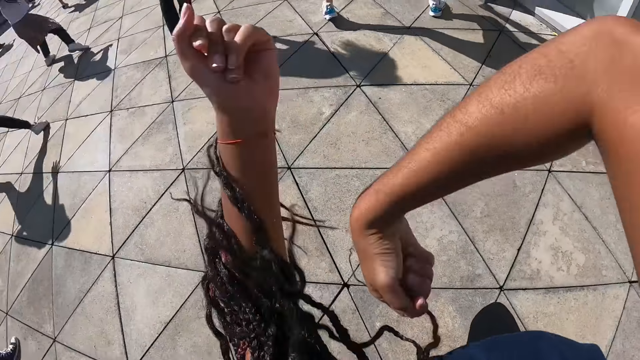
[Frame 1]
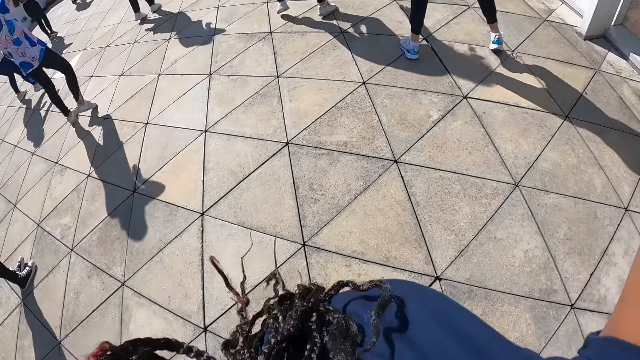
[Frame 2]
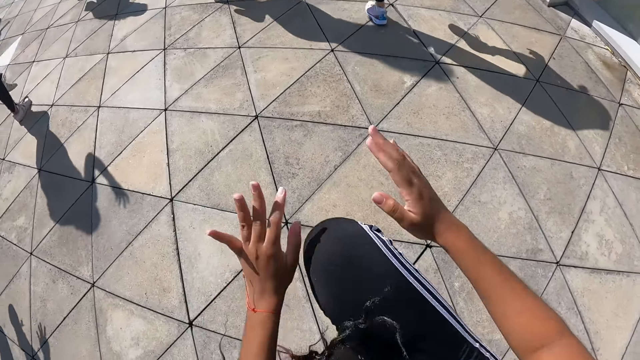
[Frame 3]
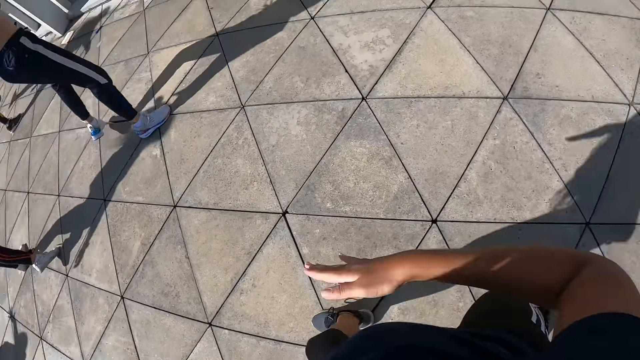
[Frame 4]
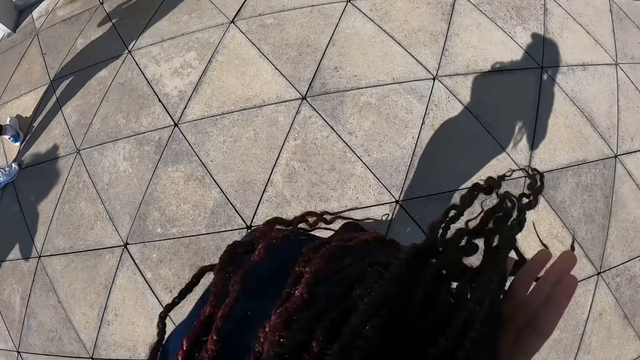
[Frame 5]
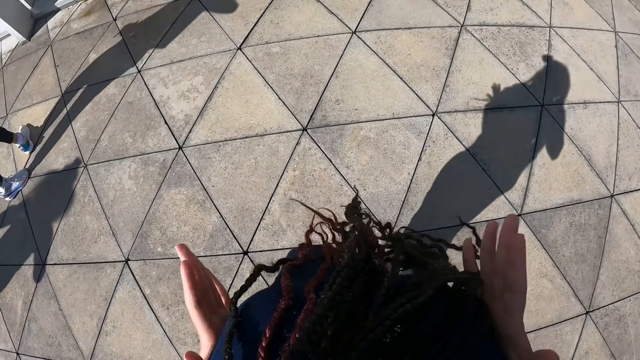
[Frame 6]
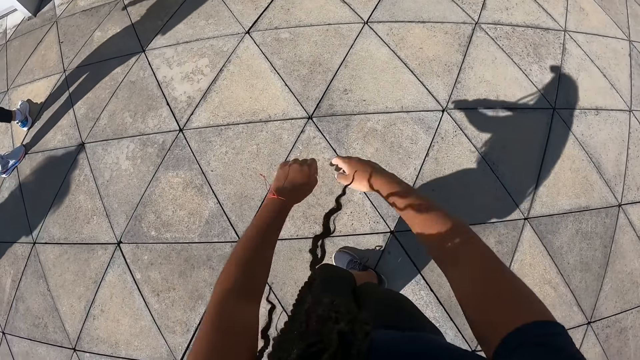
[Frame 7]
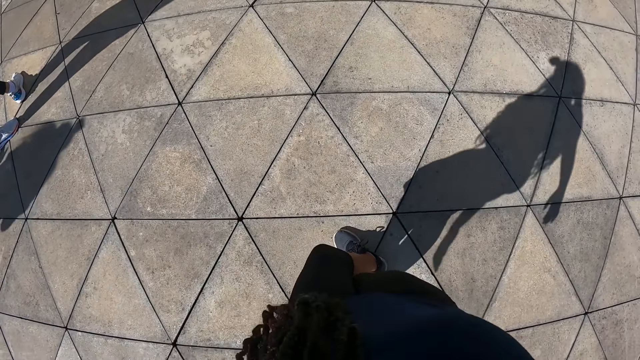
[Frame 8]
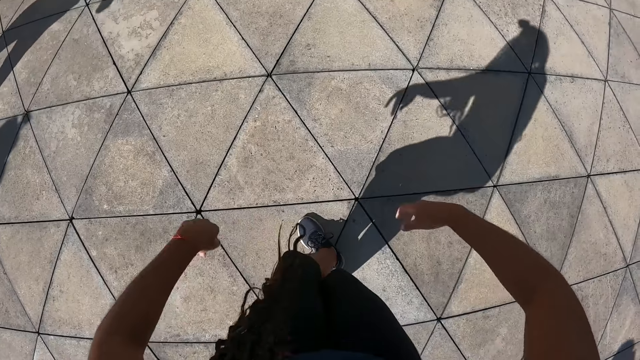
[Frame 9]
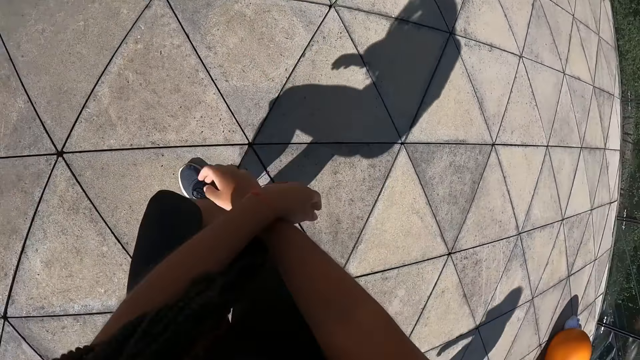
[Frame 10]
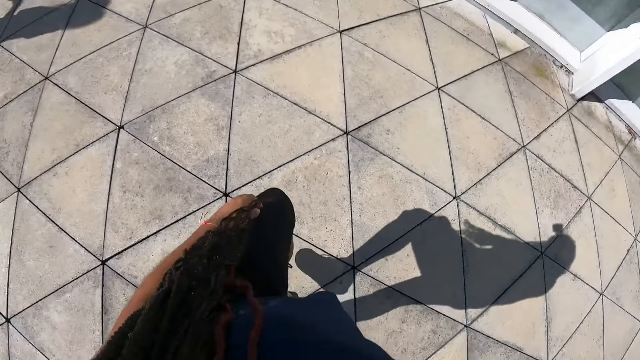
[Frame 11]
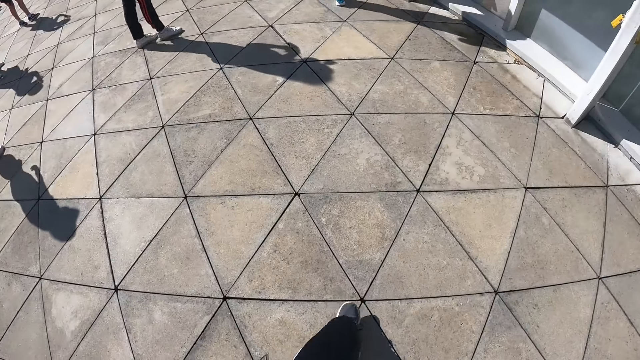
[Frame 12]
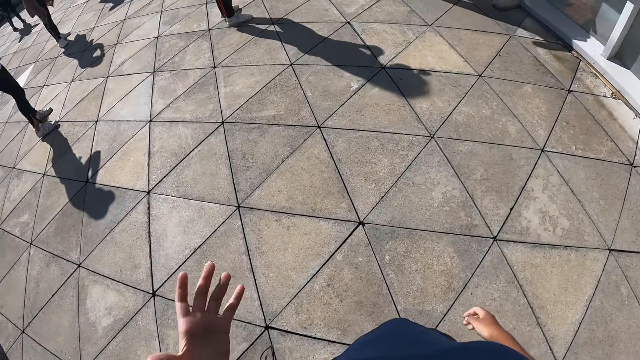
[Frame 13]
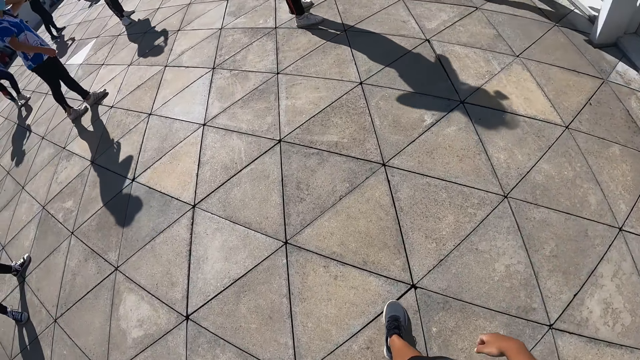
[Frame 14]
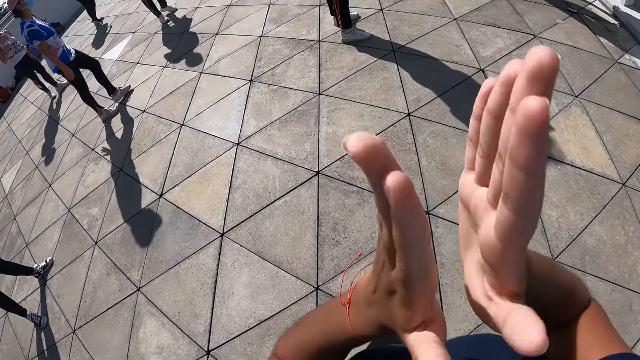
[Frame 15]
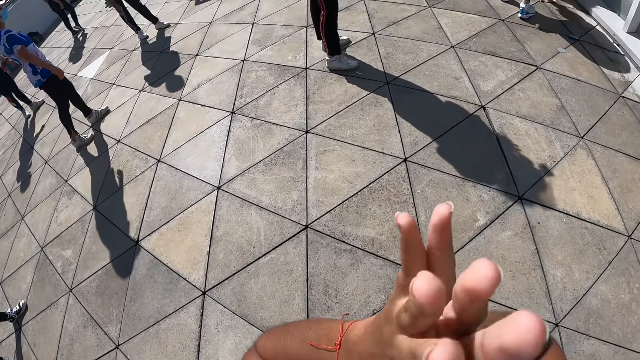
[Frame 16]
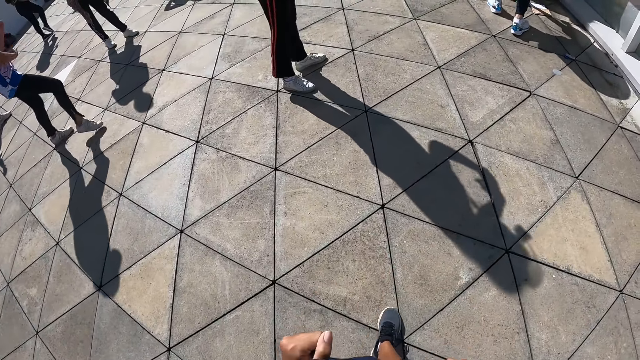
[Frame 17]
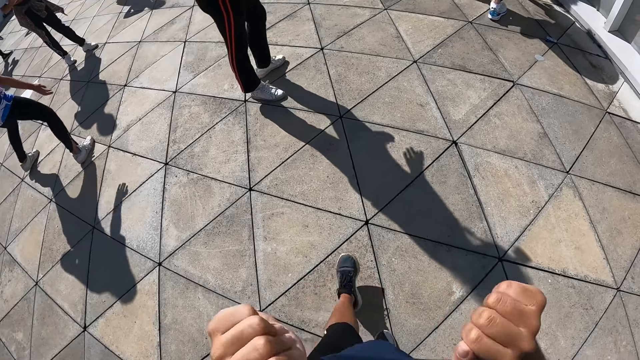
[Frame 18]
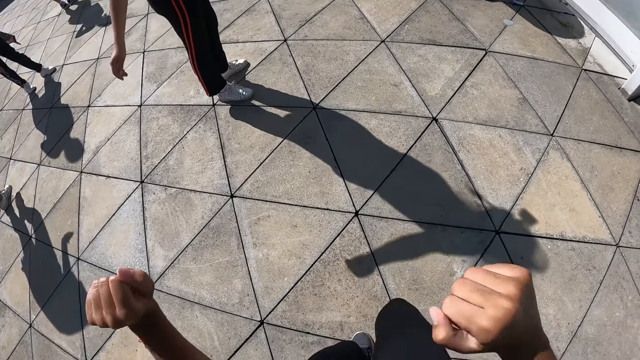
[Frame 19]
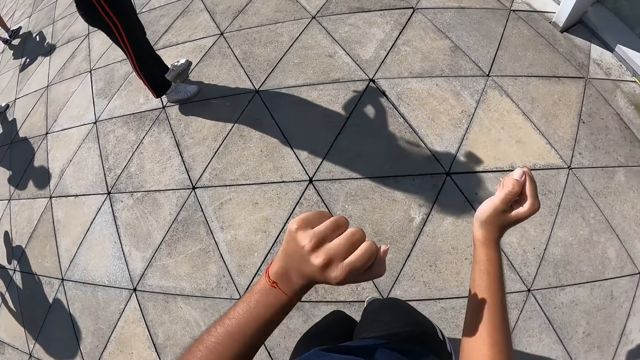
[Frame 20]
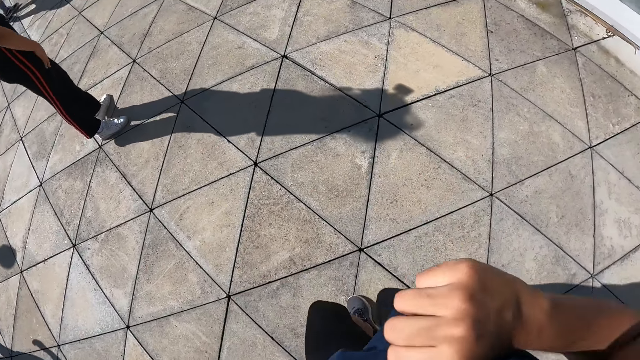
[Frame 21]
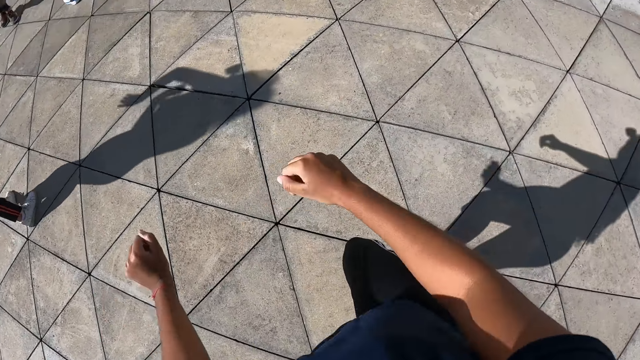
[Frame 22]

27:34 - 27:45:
The camera wearer claps her hands together. She dances on a floor.

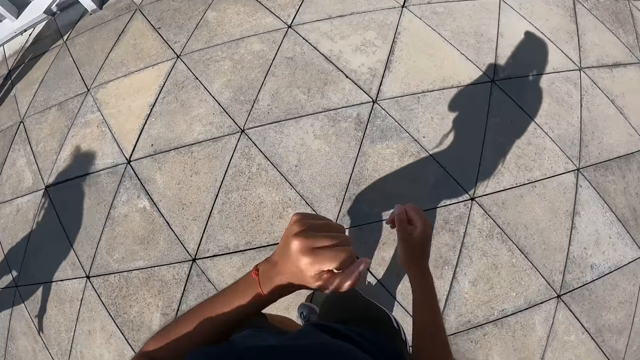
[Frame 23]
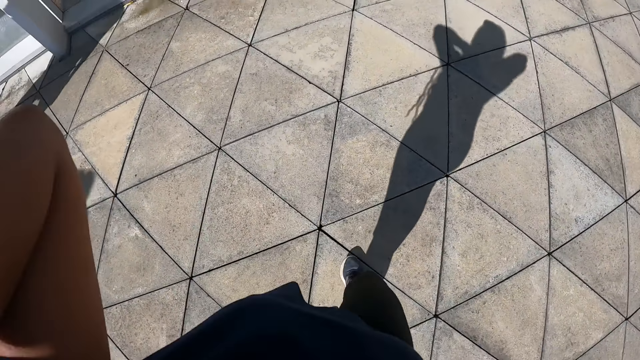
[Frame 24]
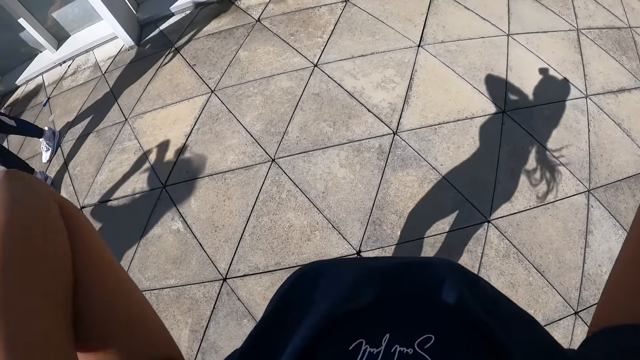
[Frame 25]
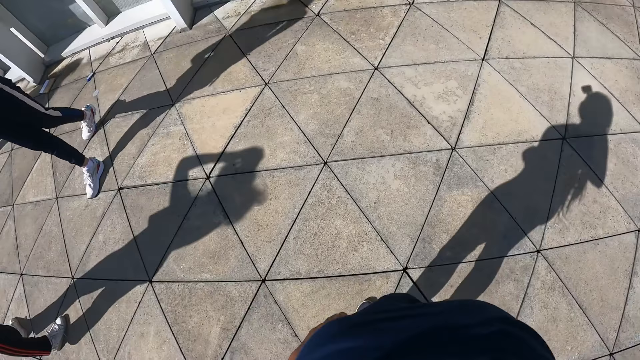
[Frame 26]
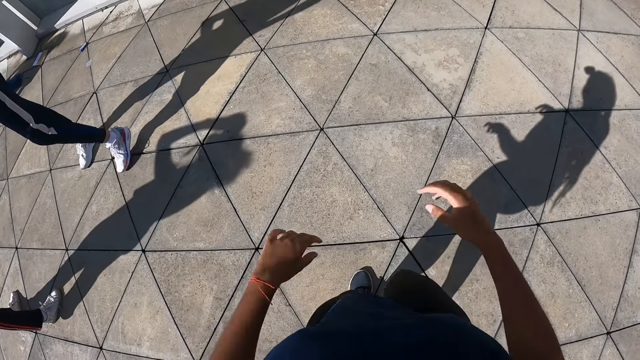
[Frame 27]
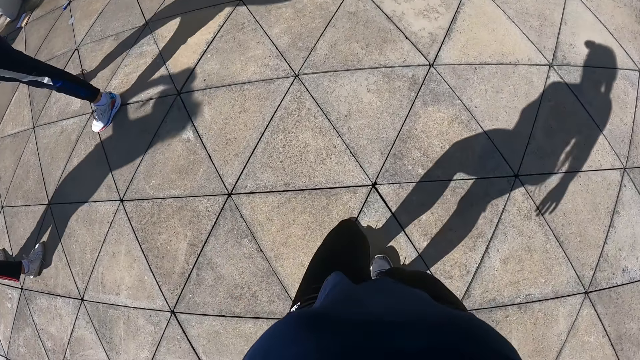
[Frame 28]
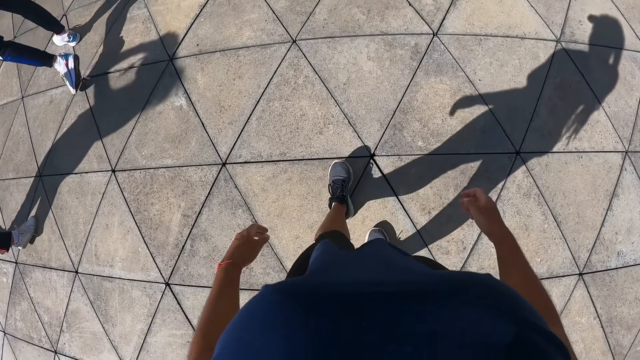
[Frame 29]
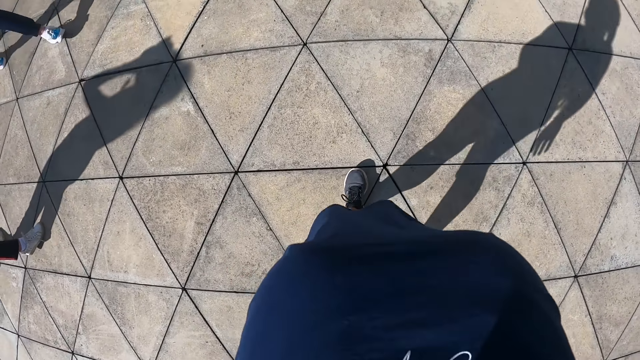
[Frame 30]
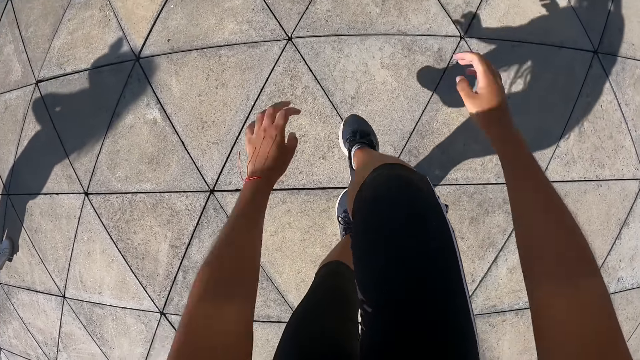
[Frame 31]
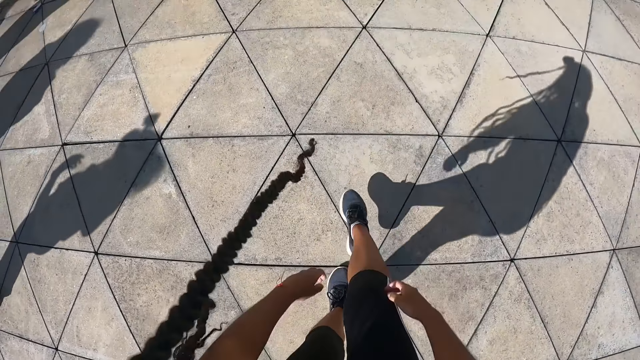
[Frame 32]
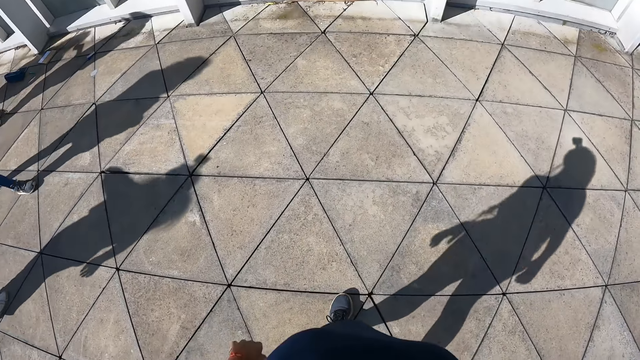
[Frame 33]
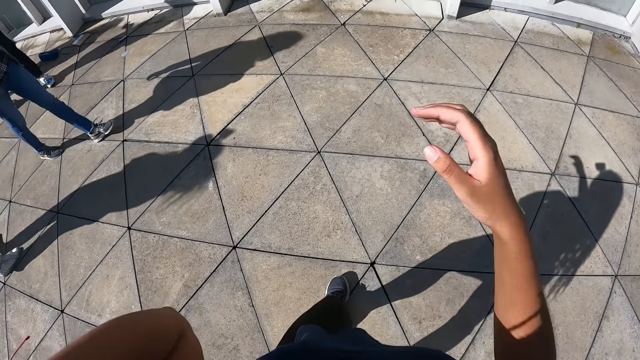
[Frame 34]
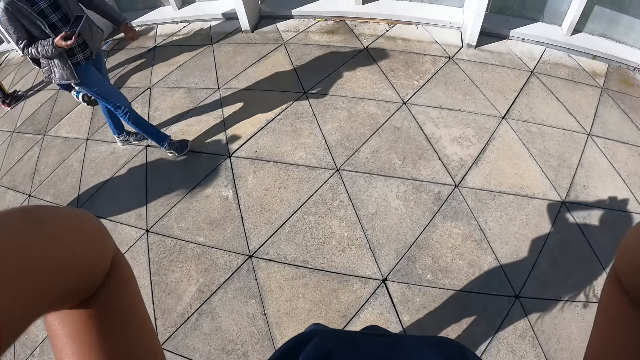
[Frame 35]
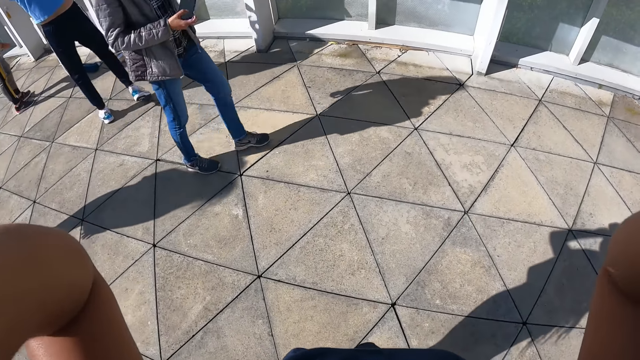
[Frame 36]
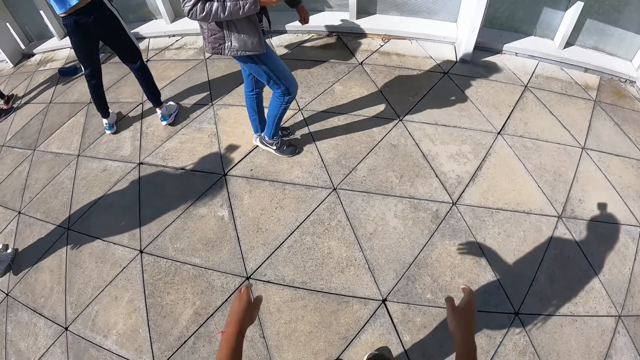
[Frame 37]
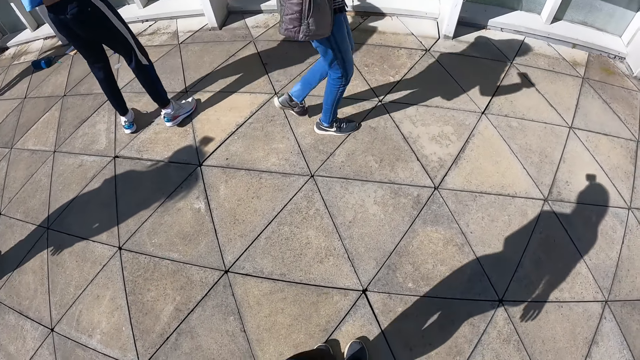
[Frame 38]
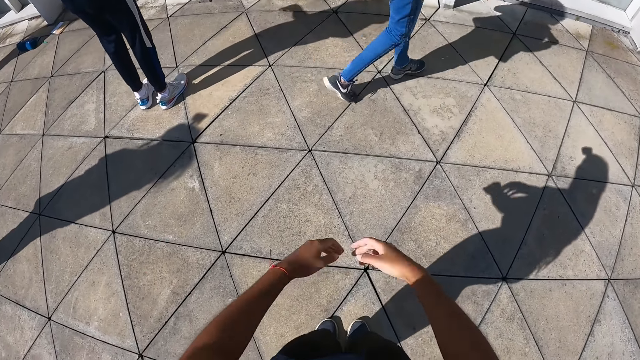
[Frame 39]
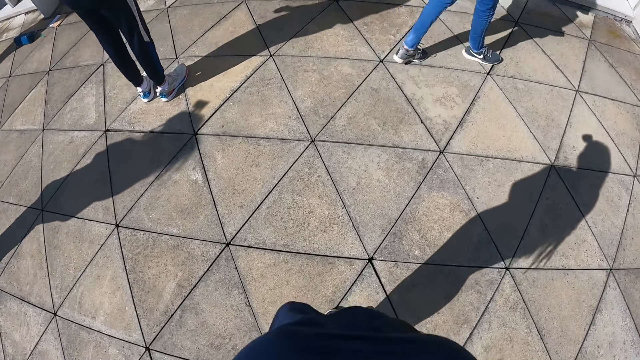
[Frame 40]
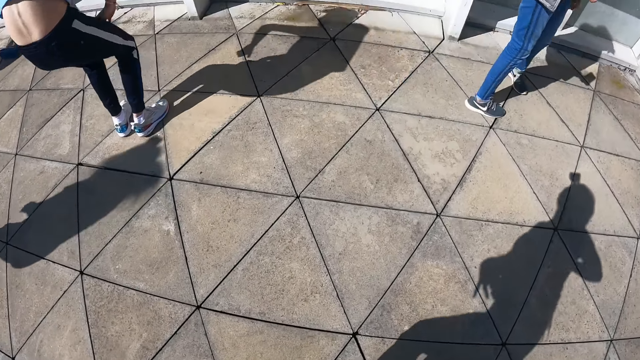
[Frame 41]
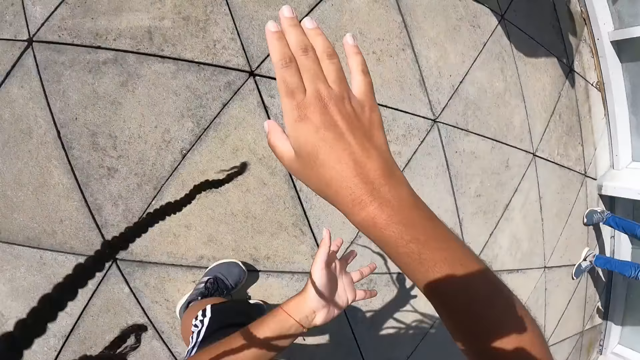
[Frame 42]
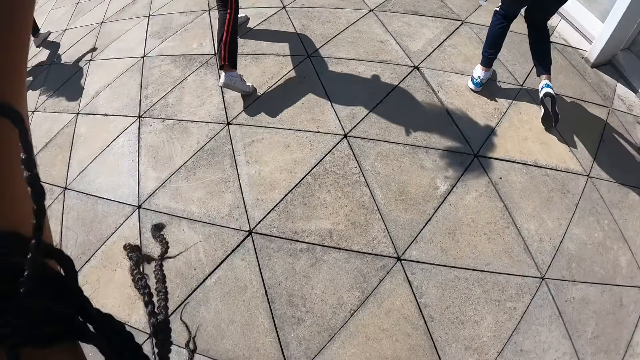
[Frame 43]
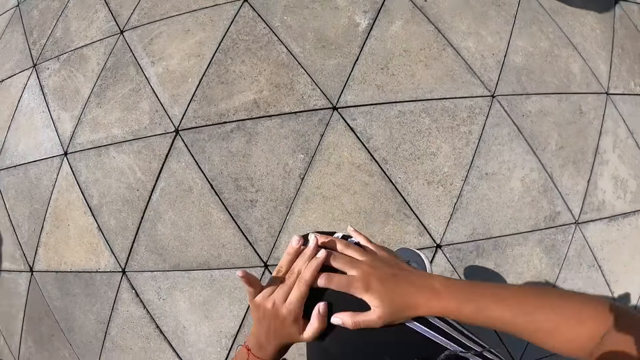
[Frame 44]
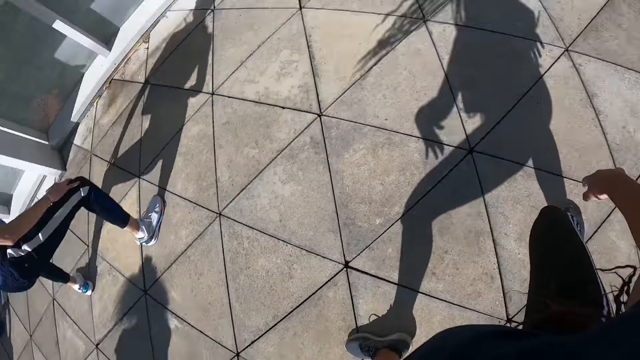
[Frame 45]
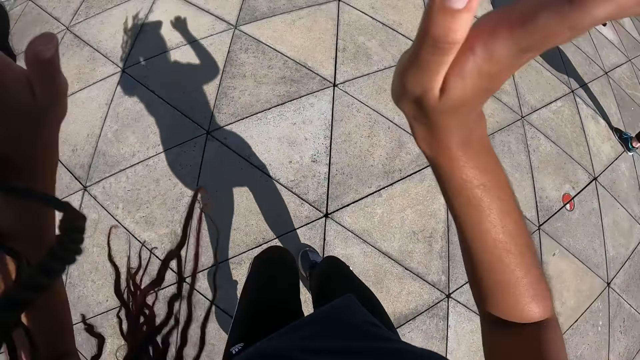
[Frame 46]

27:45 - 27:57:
The camera wearer moves her hair with both hands. She adjusts her cloth with both hands. She dances. She stretches the right leg. She adjusts the hair. She adjusts a camera on her head with both hands. She dances on a floor.
